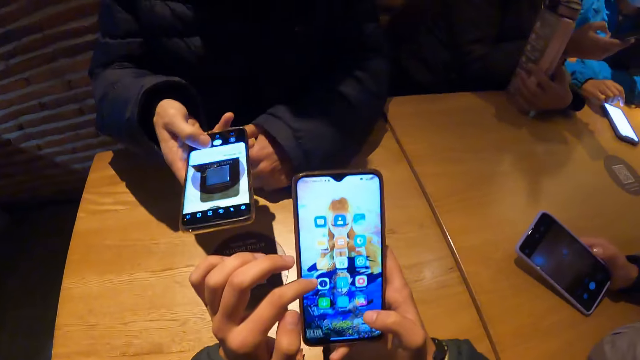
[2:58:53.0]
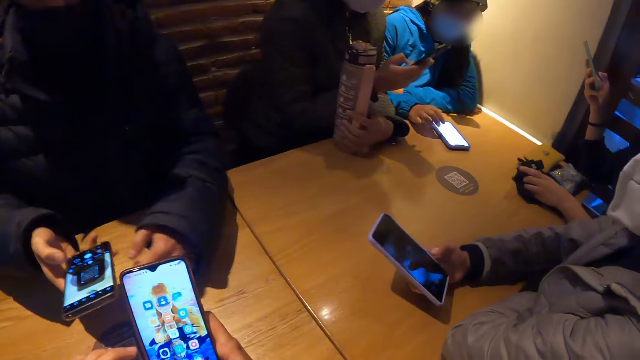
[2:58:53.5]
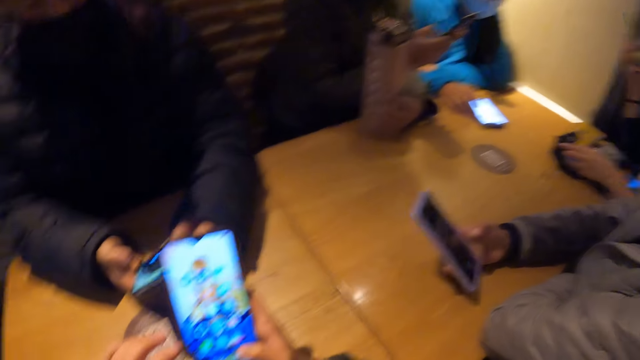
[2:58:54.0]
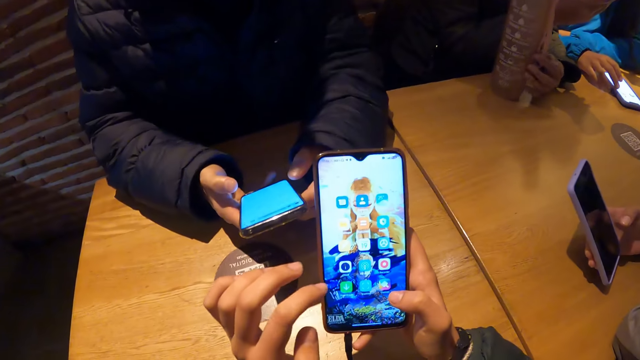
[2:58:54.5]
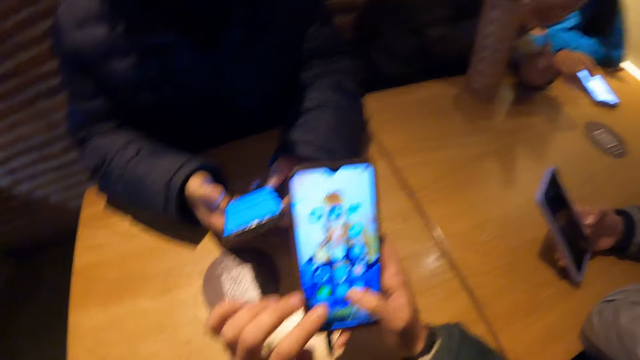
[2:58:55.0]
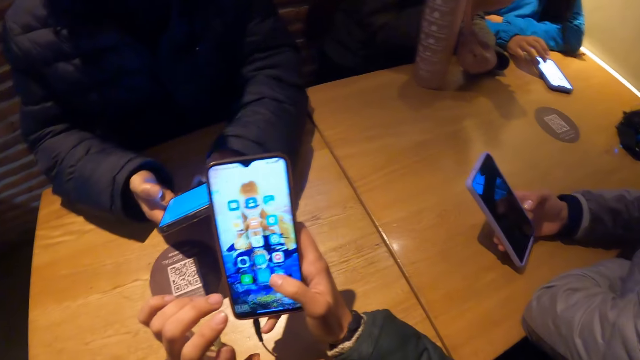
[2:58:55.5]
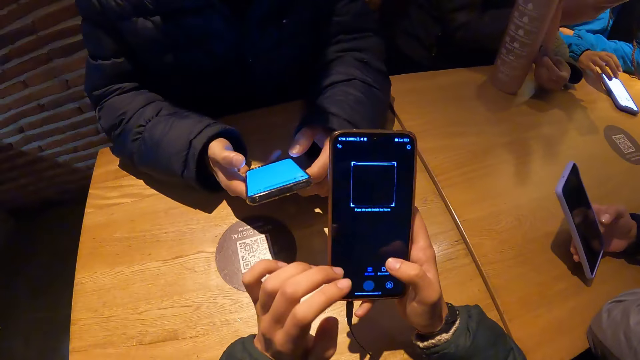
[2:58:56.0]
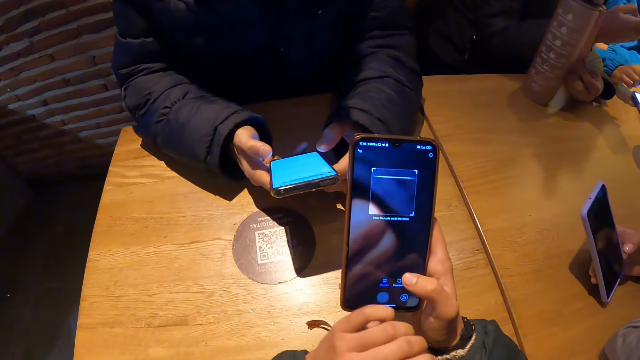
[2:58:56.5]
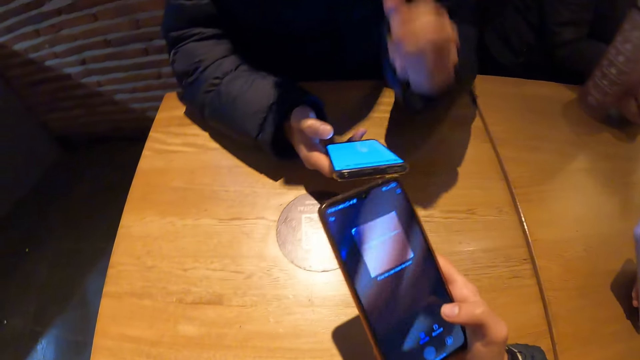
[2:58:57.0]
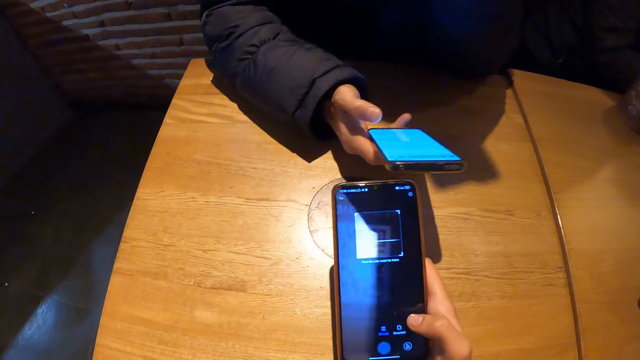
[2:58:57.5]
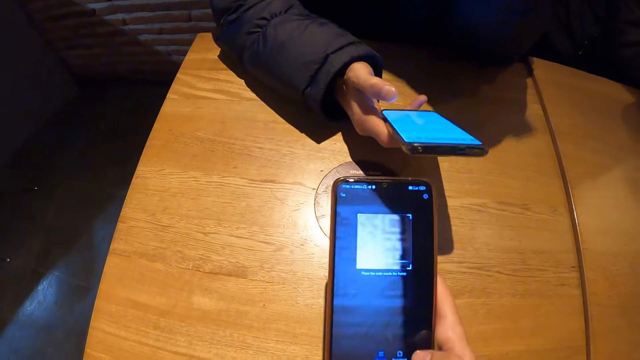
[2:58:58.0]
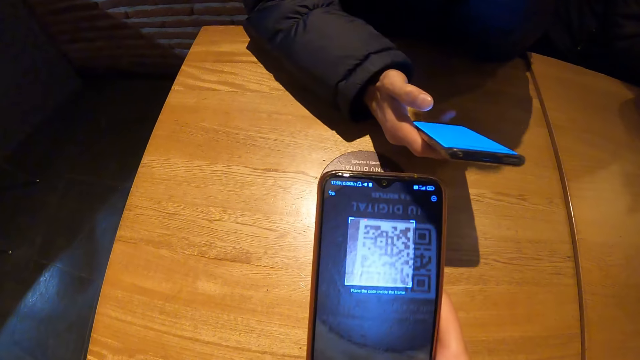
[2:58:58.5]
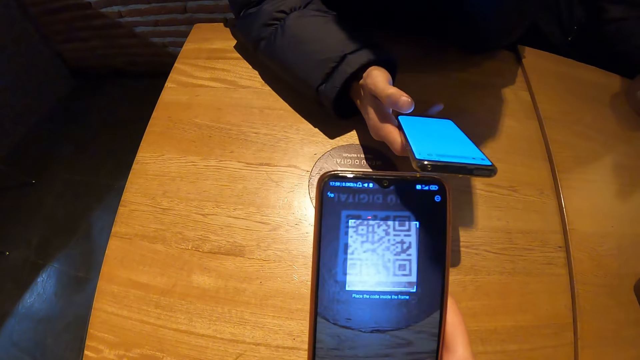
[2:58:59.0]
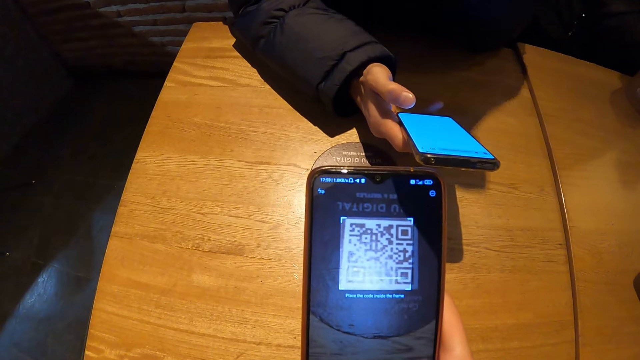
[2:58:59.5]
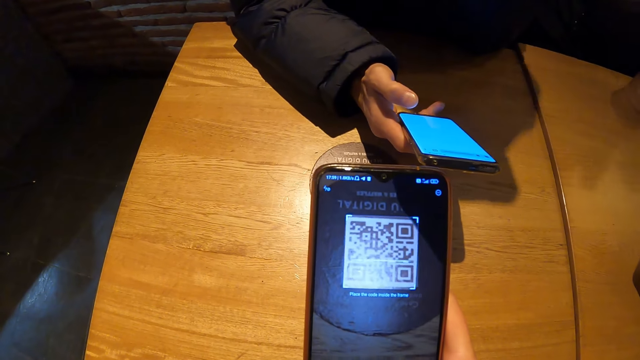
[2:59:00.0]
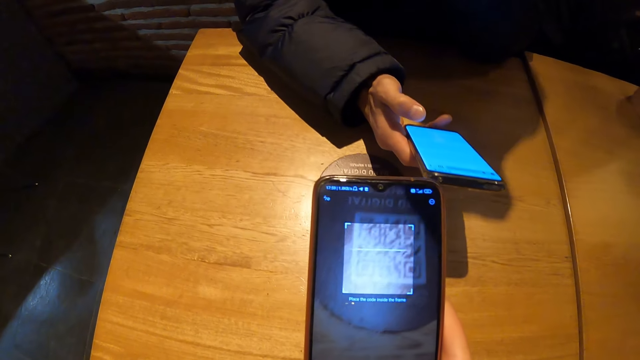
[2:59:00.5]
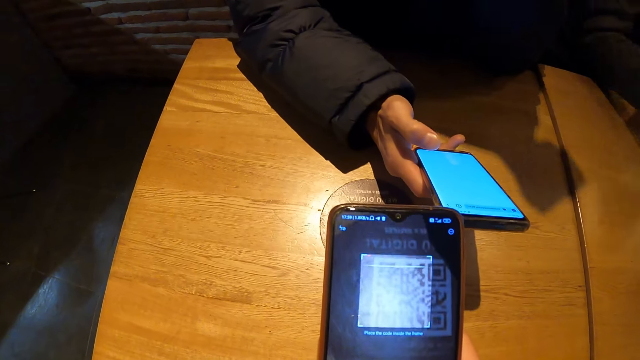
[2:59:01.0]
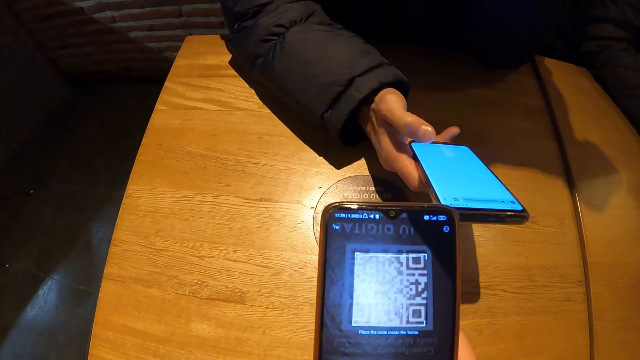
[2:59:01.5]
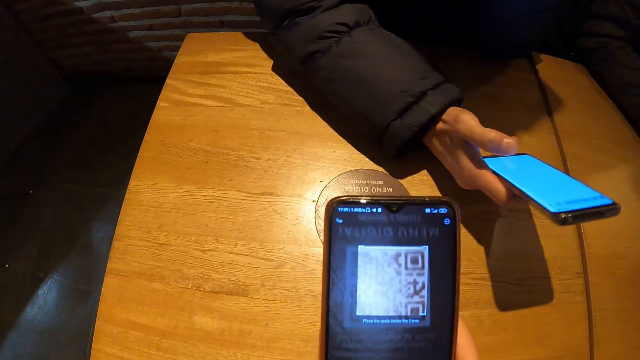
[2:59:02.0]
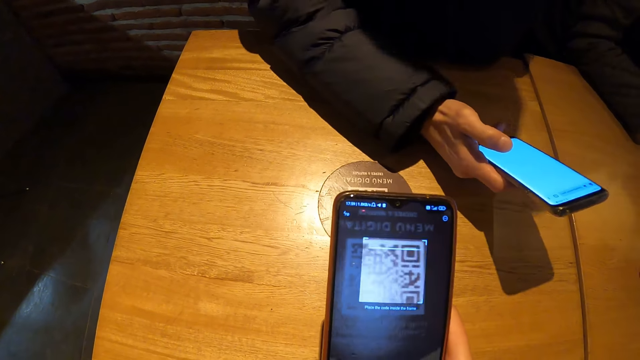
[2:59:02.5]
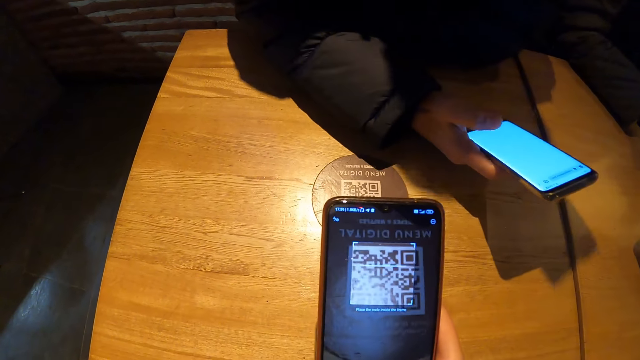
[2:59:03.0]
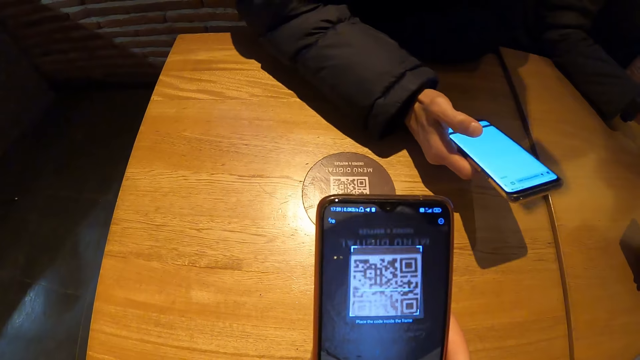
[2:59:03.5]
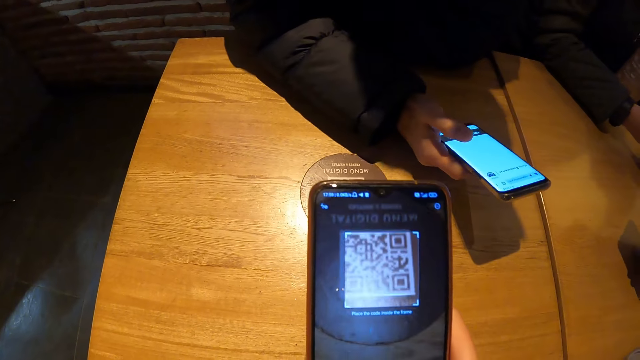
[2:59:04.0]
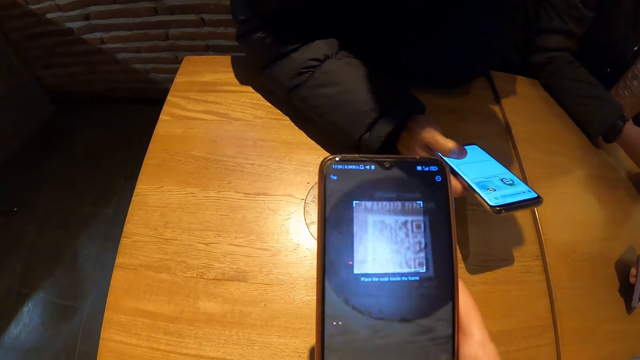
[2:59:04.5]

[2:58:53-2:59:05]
The woman operates her phone with her right hand. The camera wearer scans a menu QR code on the table with her phone.

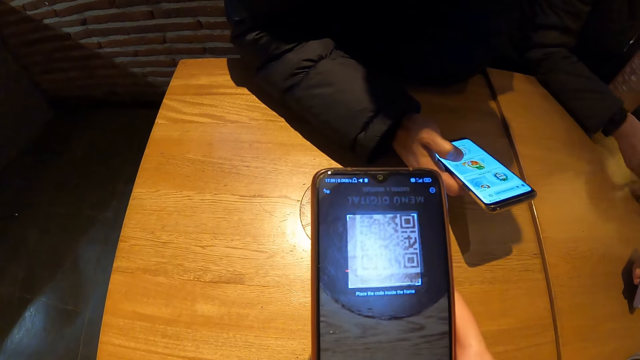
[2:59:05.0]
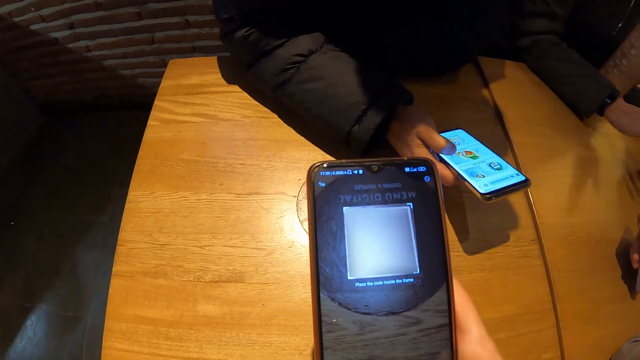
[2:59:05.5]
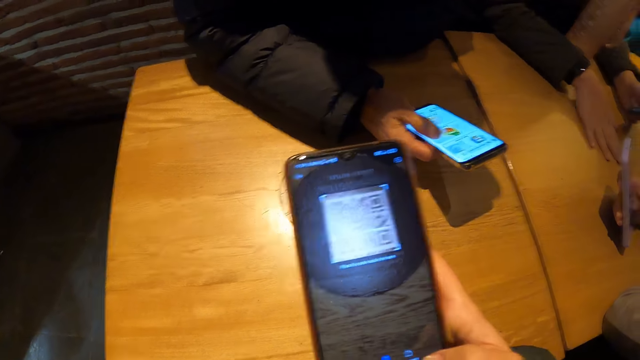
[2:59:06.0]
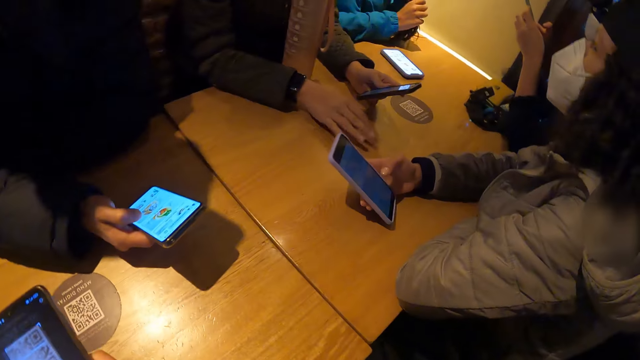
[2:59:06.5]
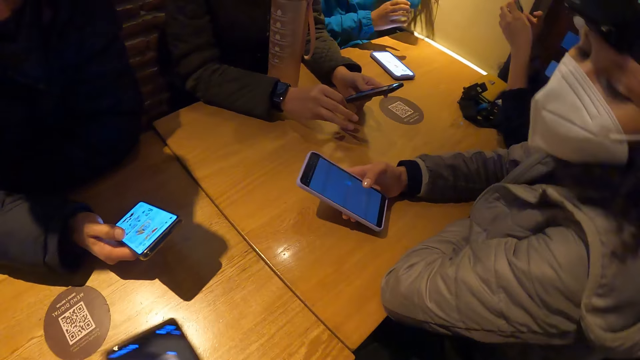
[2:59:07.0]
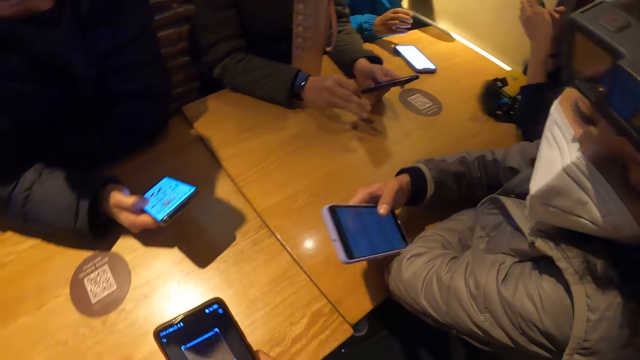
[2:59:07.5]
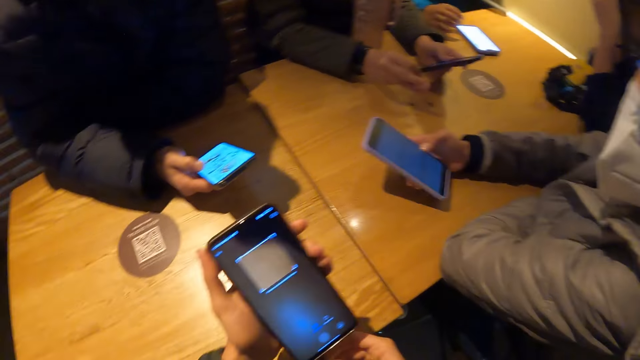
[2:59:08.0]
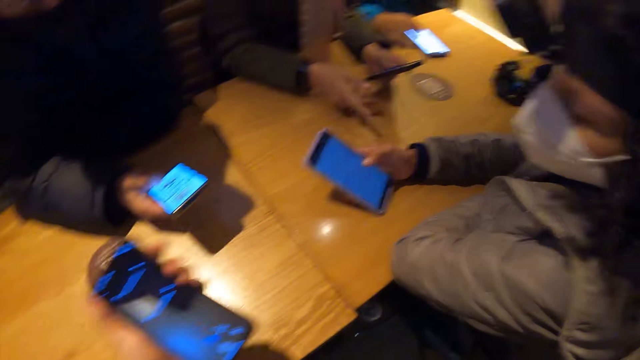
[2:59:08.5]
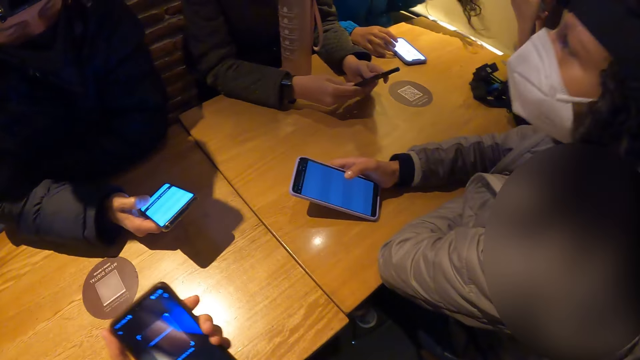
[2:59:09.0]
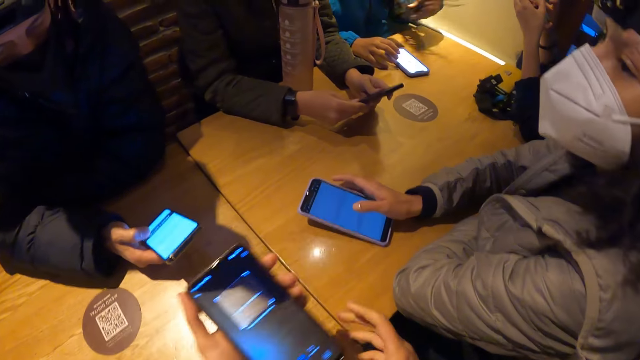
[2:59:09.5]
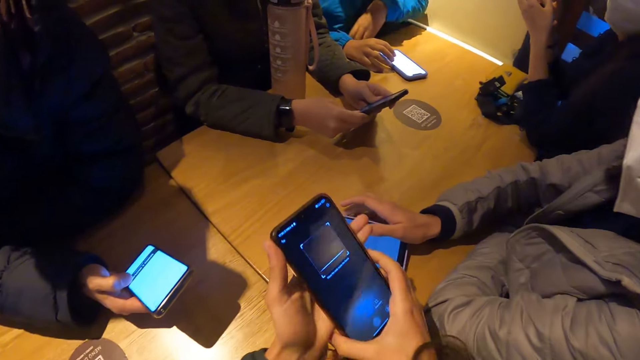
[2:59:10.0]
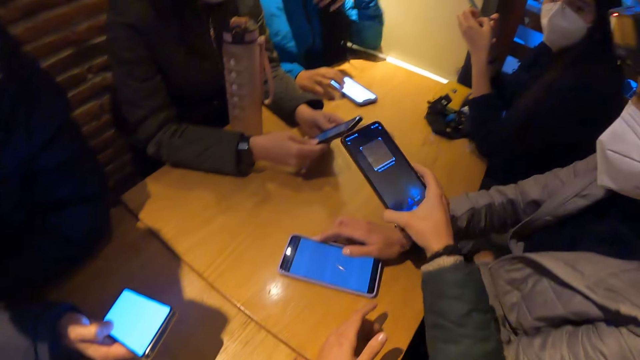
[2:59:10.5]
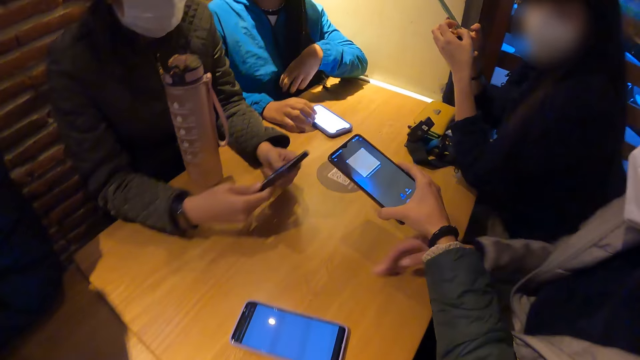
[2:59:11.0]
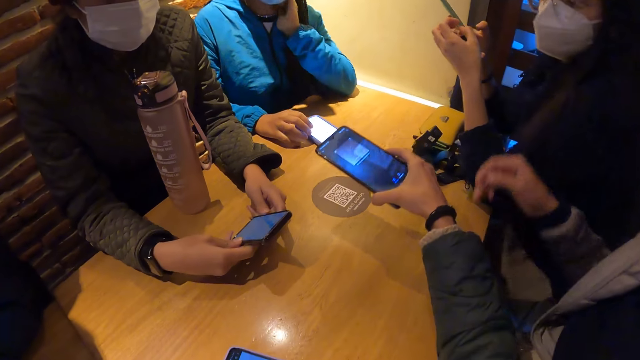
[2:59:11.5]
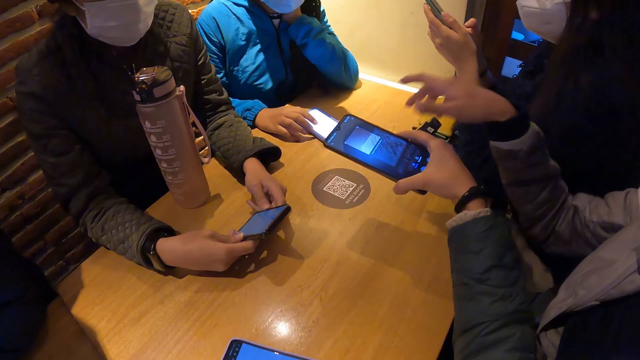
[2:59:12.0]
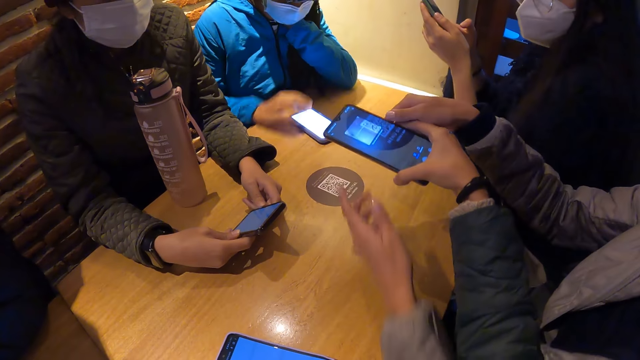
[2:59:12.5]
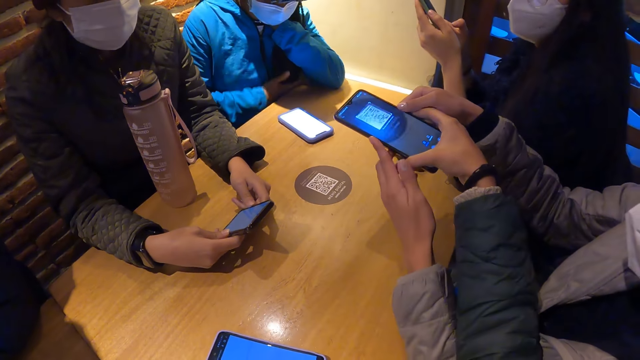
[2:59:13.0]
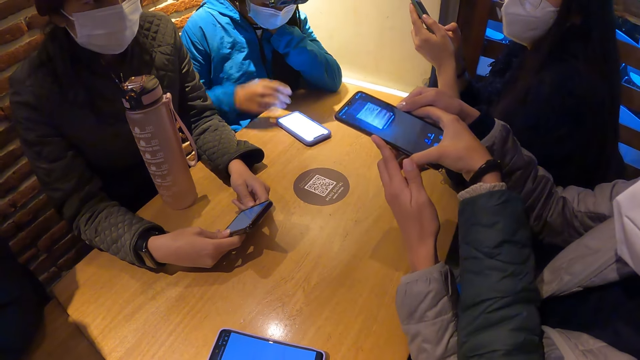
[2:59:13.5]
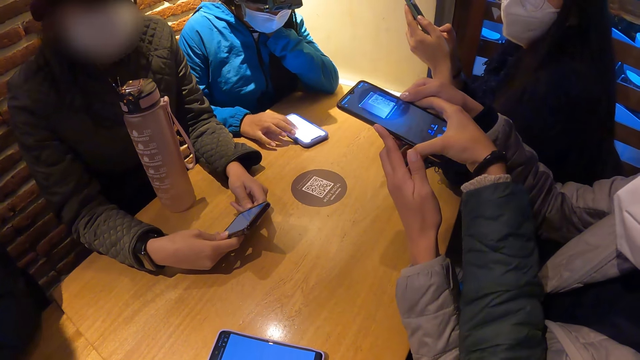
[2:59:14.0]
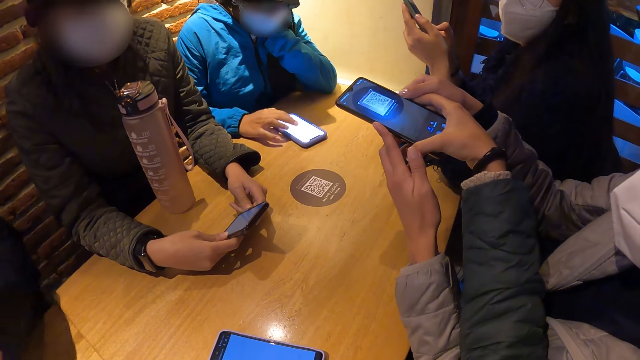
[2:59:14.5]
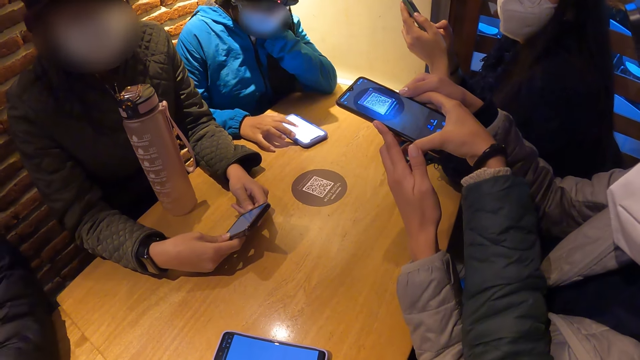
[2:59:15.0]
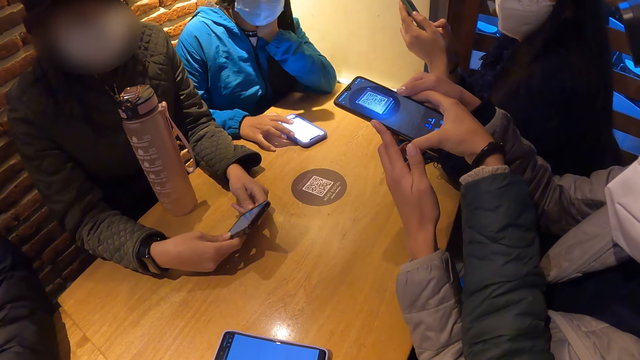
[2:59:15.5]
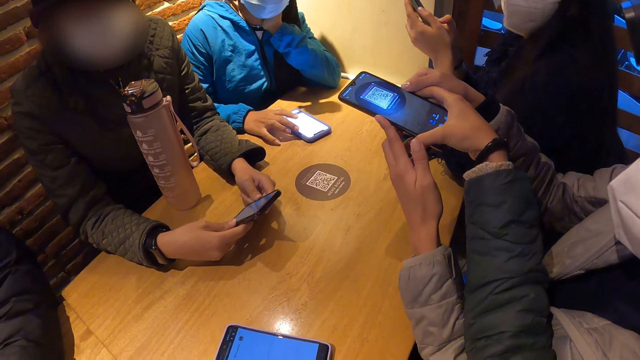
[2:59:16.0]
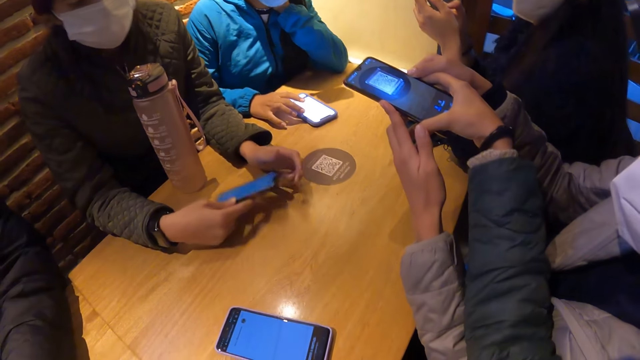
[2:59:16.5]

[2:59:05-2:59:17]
The camera wearer interacts with a woman. They scan a menu QR code on the table with her phone. The woman holds the phone with her hands. Another person uses the phone.
